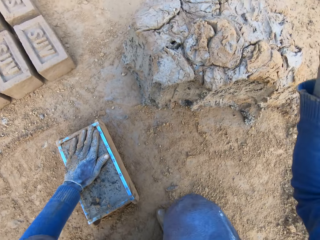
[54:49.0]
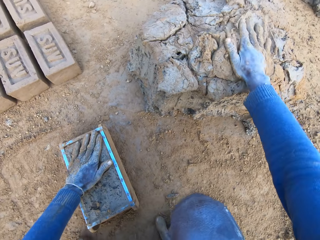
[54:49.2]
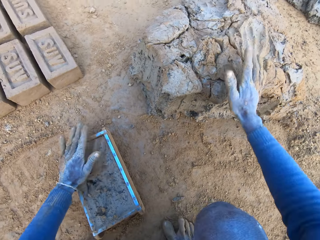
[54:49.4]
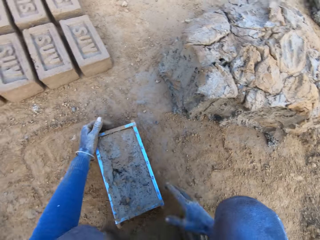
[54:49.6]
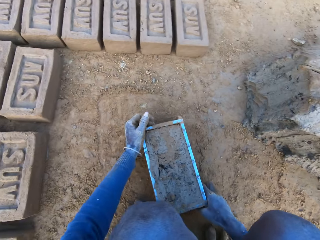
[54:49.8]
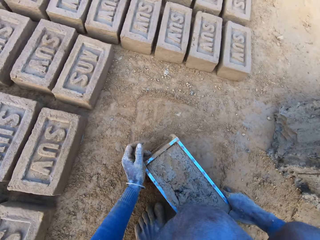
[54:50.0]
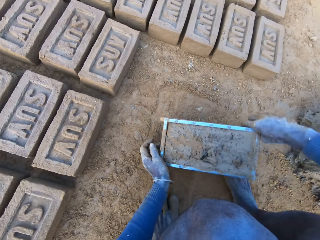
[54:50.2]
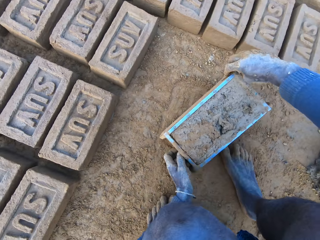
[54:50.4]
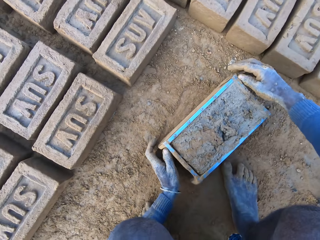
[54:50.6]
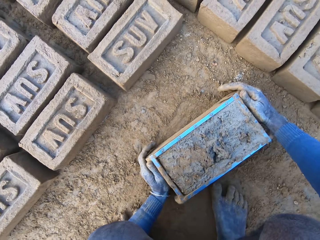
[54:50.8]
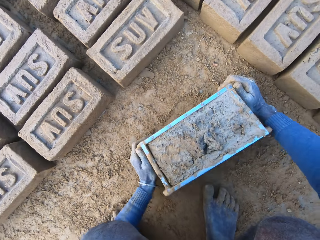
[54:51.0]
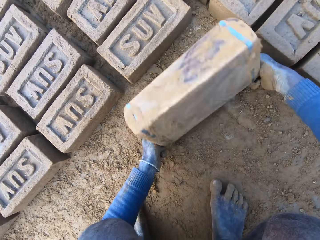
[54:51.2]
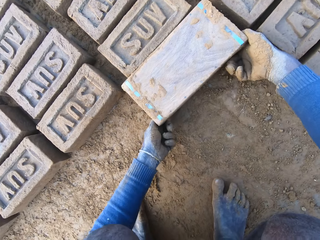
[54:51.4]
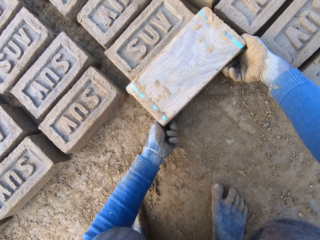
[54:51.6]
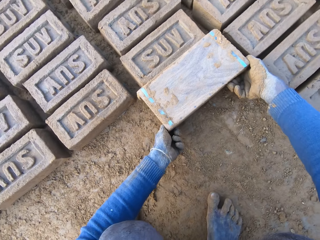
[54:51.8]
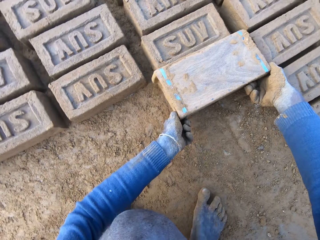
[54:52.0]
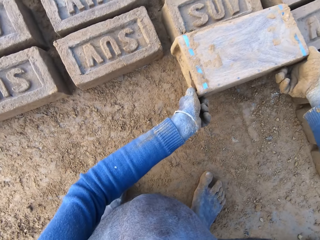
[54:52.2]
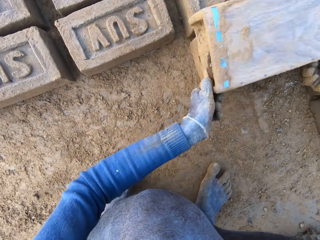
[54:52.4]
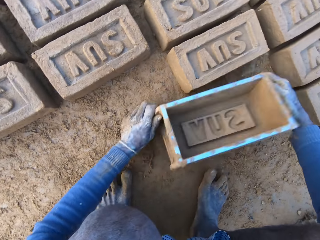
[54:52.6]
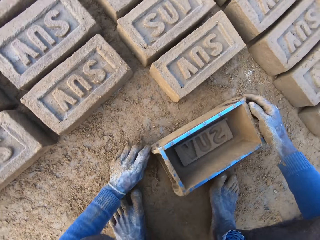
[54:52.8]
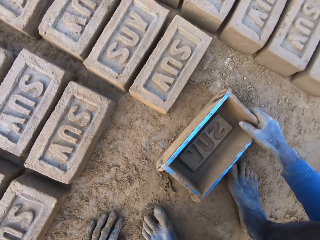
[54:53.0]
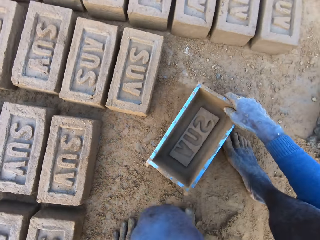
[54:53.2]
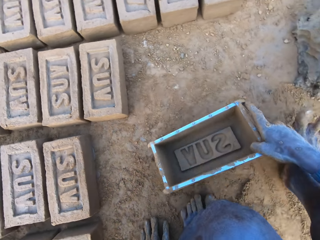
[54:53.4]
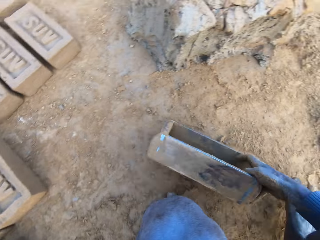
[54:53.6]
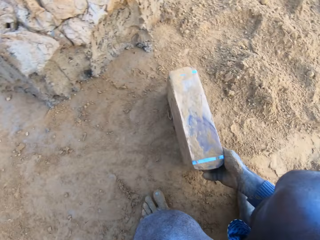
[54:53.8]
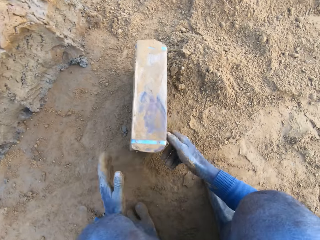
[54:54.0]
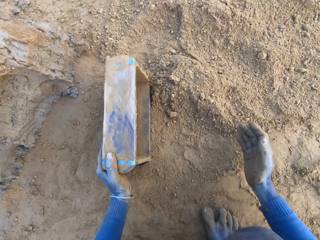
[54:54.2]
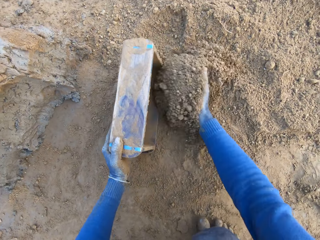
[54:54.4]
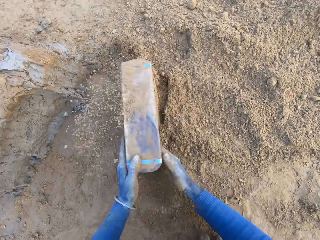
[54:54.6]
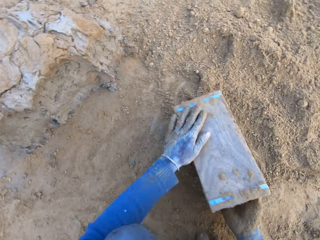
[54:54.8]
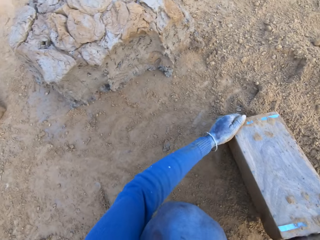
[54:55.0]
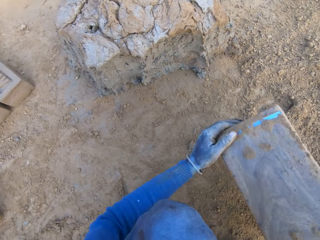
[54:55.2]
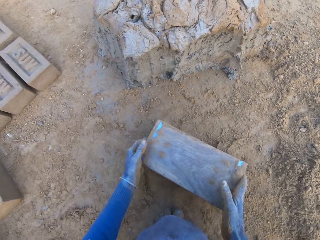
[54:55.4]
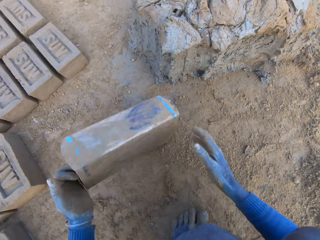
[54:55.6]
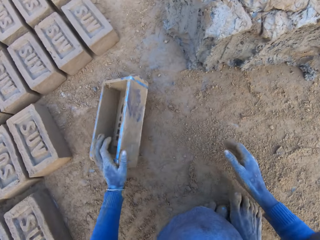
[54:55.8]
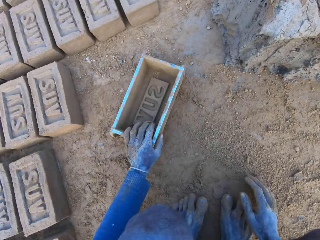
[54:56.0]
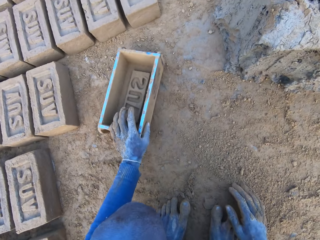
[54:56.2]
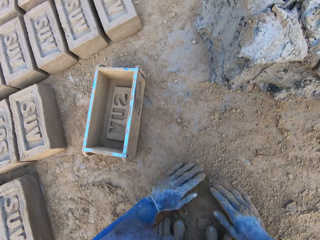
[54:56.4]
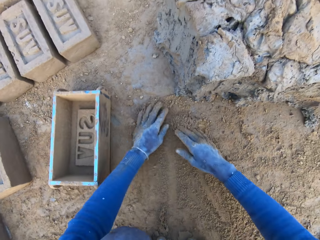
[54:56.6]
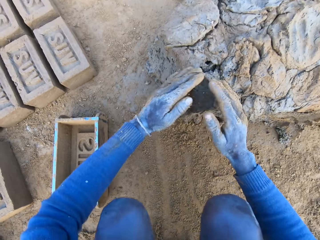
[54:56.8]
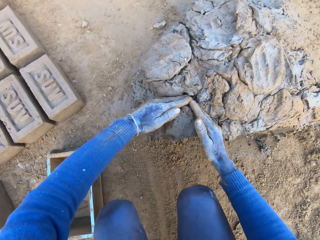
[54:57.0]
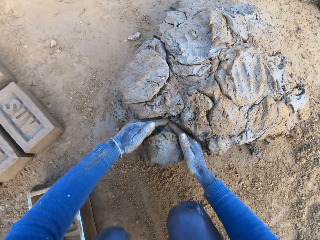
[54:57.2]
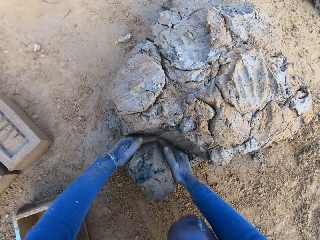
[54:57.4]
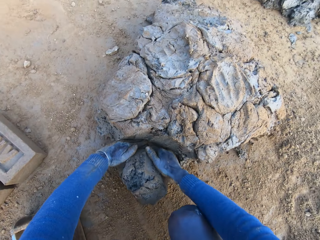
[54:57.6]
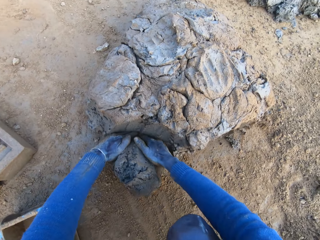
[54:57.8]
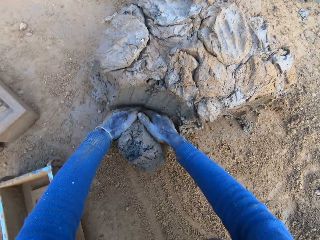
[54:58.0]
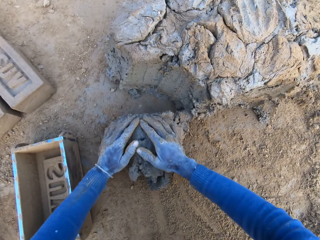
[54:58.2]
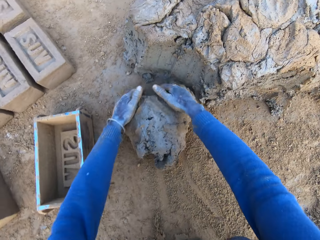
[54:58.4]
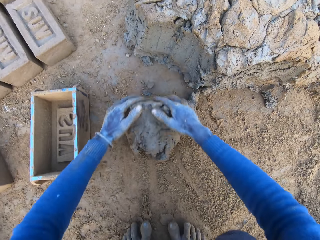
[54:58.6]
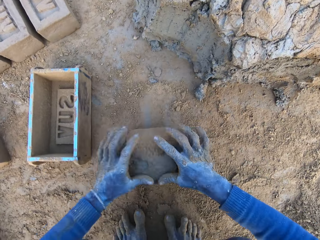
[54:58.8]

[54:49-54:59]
The camera wearer throws the mortar or mud on the remaining mortar on the ground. He pushes the box or brick molder on the ground. He carries the brick molder with mortar with both hands. He overturns the box. He pours out the brick on the ground out of the brick molder. He removes the box from the brick. He puts the box down. He puts the box on soil. He collects soil into the box. He packs some sand with the brick molder. He pours out the sand in the brick molder. He throws the brick molder on one side with his hands. He rubs his hands on the ground. He touches down. He scoops some mortar with his hands.

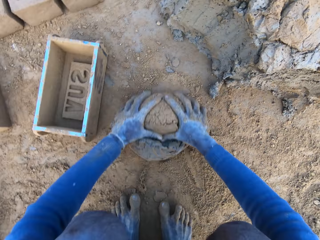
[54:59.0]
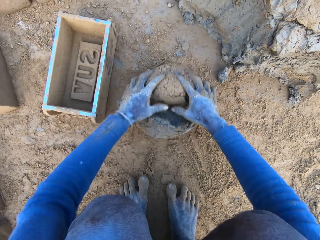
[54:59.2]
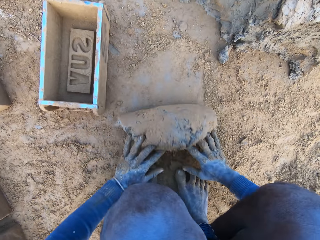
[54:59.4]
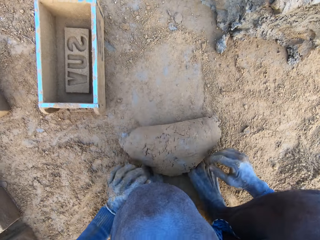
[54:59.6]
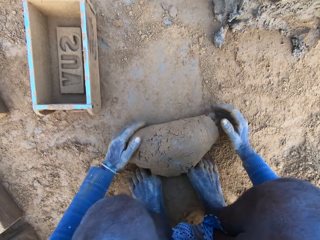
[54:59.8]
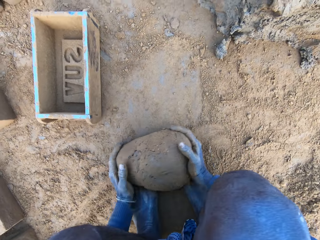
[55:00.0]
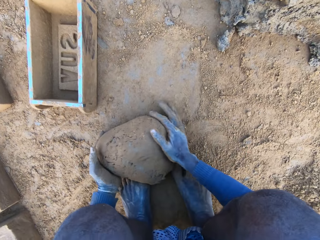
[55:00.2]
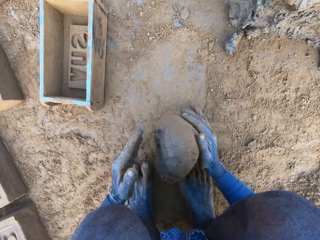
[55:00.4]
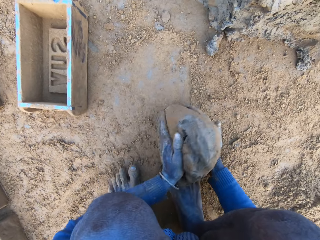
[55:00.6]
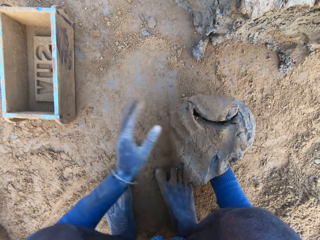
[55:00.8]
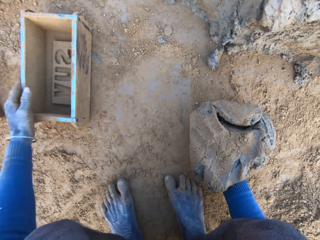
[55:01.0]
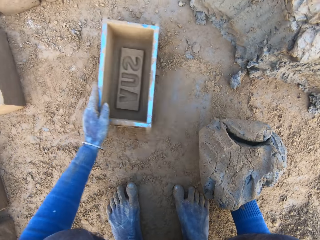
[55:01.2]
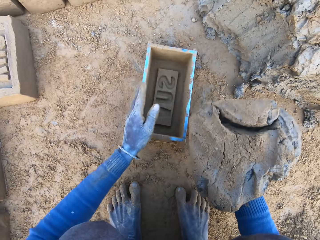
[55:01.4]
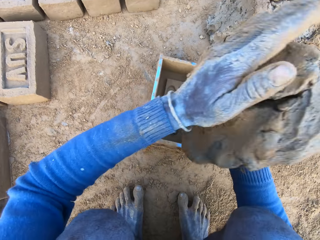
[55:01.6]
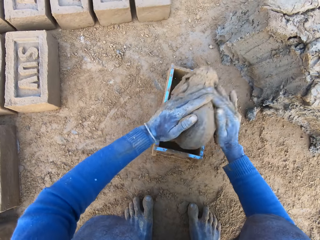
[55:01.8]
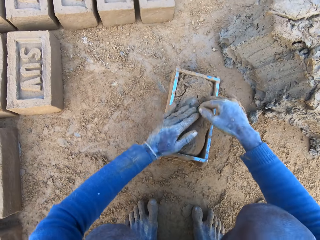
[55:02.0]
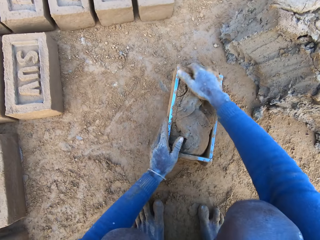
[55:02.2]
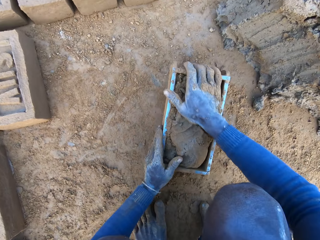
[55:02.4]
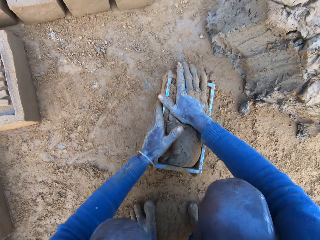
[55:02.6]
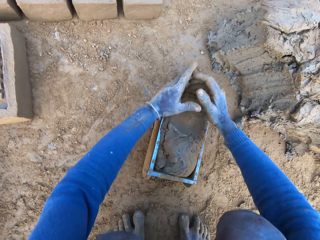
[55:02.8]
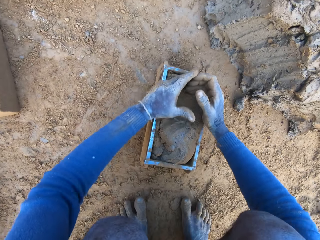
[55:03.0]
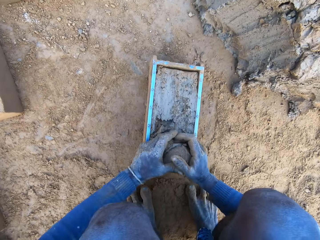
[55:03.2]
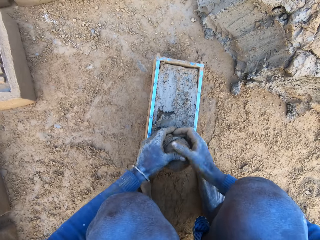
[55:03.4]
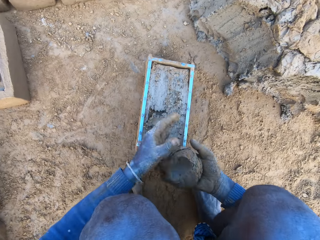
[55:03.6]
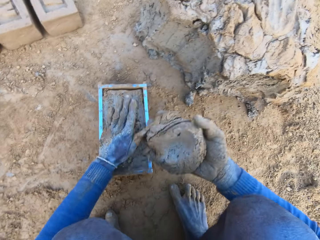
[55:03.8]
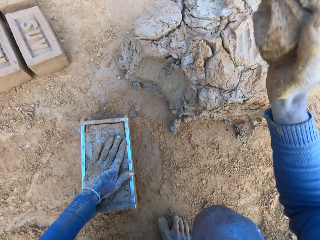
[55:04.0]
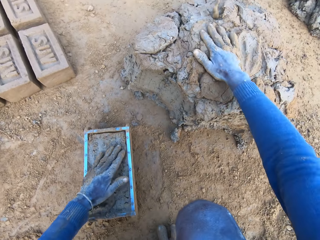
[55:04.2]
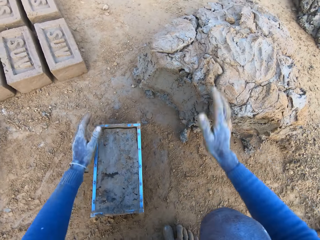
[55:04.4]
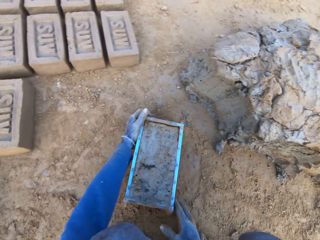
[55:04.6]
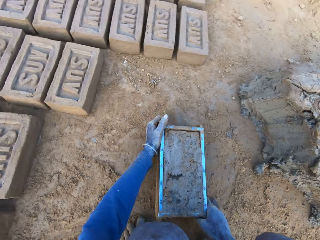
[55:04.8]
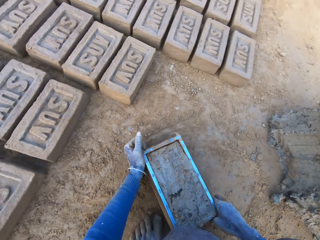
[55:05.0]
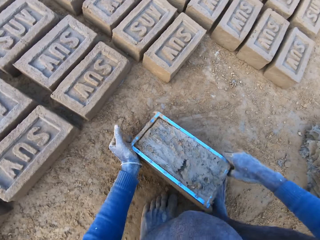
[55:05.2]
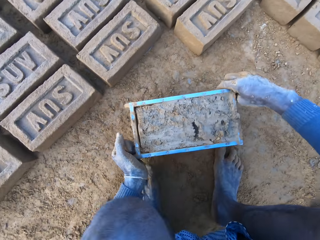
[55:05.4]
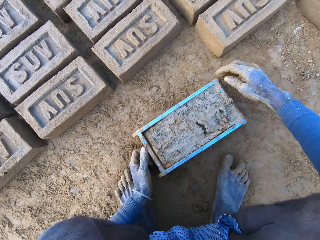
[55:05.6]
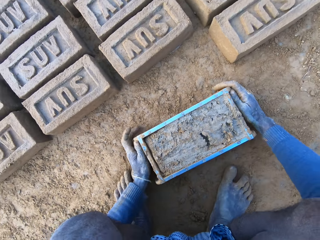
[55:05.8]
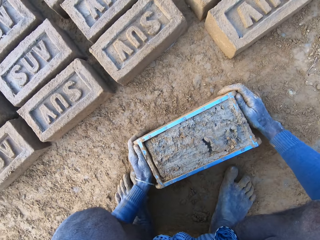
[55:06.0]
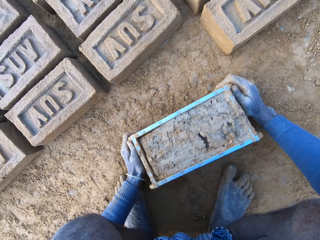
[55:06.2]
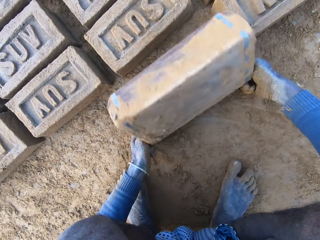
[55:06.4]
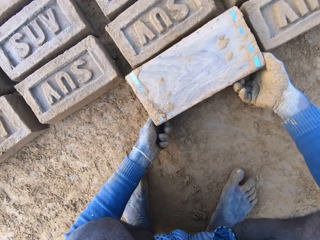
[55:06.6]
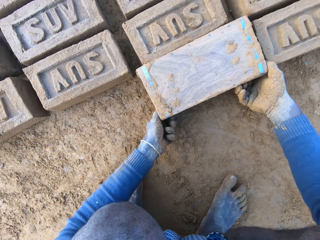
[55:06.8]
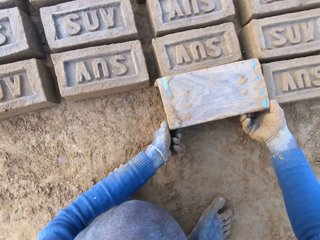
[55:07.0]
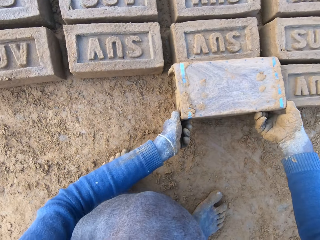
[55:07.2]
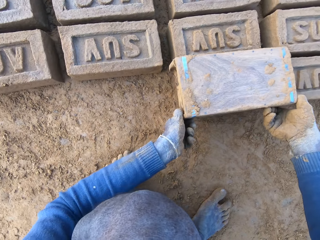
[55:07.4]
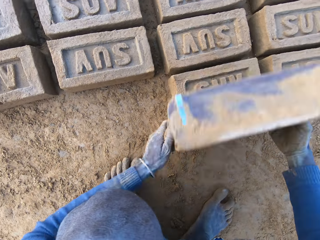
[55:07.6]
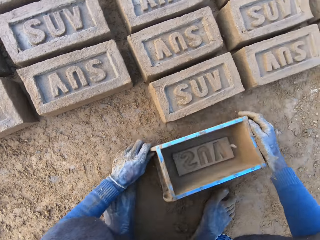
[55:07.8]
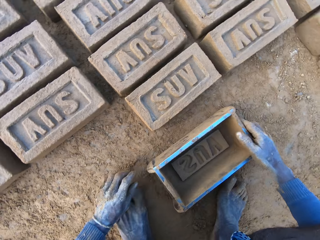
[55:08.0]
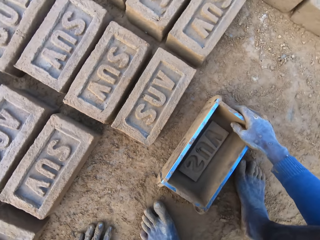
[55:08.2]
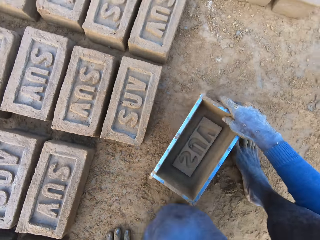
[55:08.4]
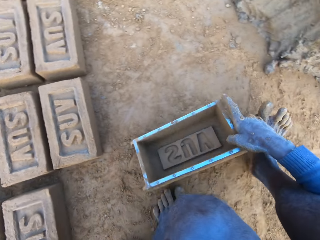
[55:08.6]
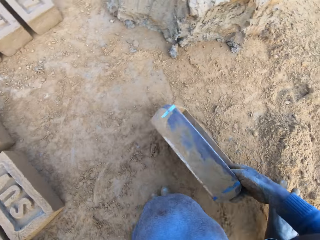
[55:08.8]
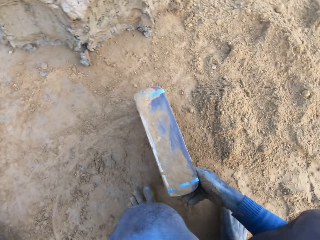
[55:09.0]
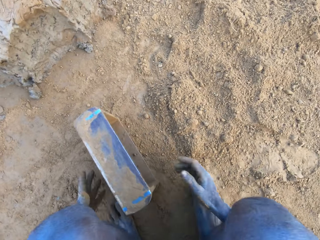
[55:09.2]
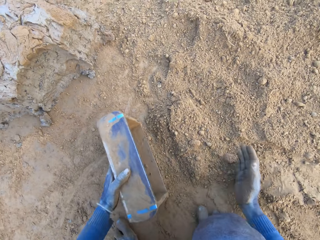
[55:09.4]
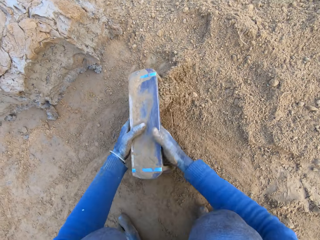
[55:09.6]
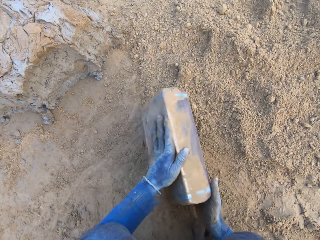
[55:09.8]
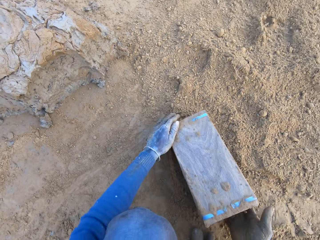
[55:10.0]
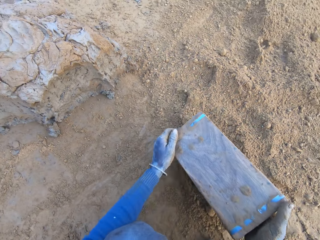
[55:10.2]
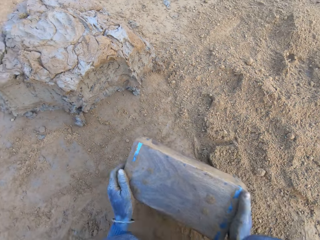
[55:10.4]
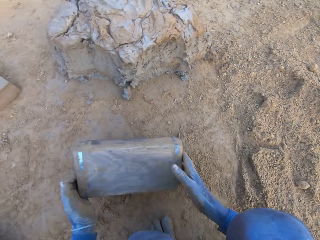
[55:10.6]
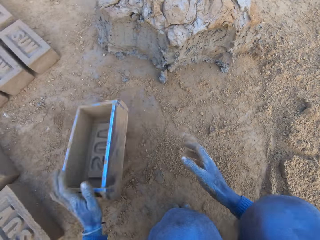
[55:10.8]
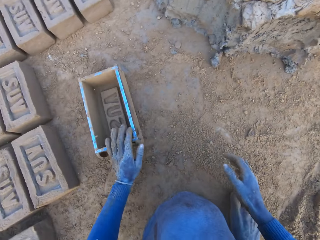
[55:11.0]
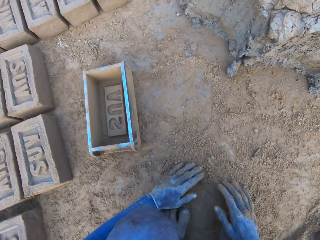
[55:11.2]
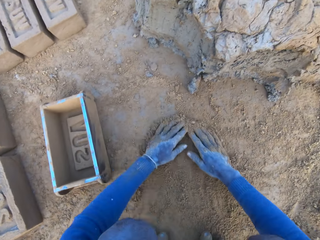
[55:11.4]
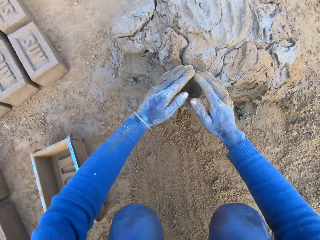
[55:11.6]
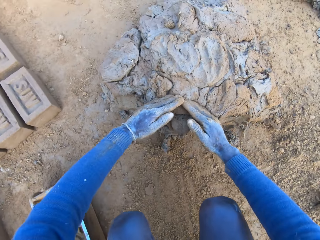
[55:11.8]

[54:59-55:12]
The camera wearer rolls mud or mortar on the ground. He adjusts the mortar on the ground and packs the mortar on the ground with his hands. He picks up the brick molder or box with his left hand. He drops the mortar inside the brick molder. He presses the mud into the box. He adjusts the mortar inside the brick molder. He removes excess mud. He throws the mortar on the remaining mortar on the ground. He lifts the box. He carries the brick molder with mortar with both hands. He puts the box down. He overturns the box. He pours out the brick on the ground out of the brick molder. He removes the box from the brick. He puts the box down. He puts the box on soil or sand. He puts the soil into the box. He packs the sand with the brick molder. He pours out the sand in the brick molder. He throws the brick molder on one side with his hands. He rubs his hands on the ground. He touches the ground.
